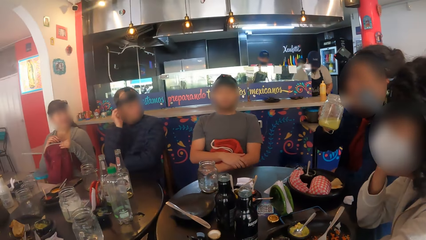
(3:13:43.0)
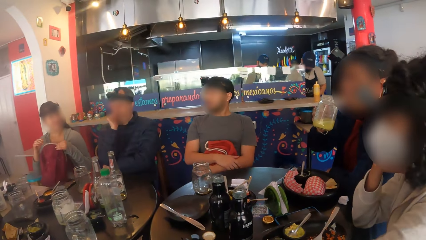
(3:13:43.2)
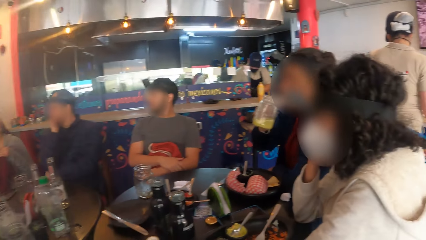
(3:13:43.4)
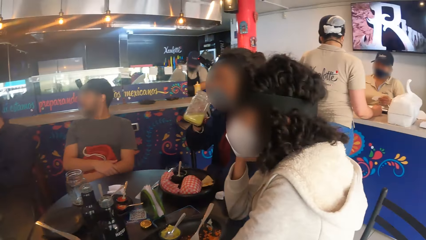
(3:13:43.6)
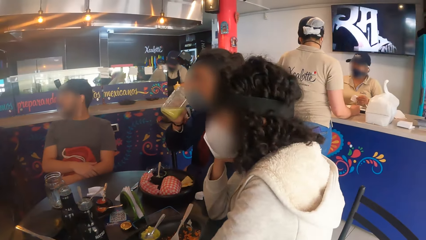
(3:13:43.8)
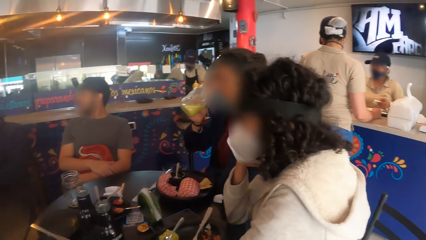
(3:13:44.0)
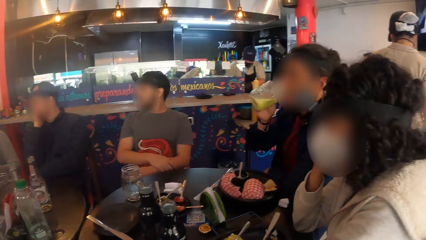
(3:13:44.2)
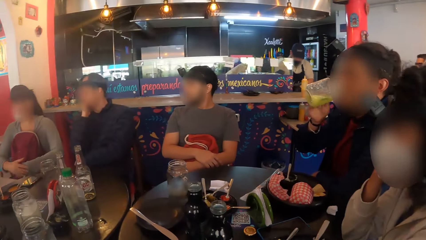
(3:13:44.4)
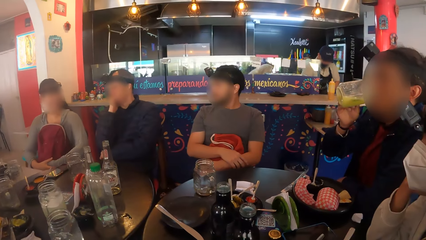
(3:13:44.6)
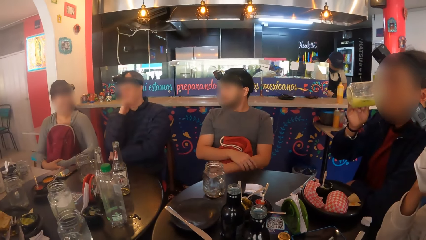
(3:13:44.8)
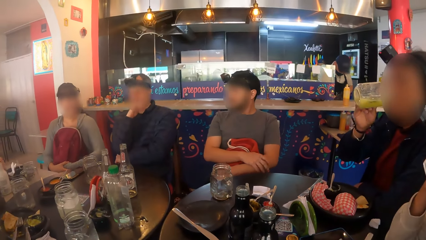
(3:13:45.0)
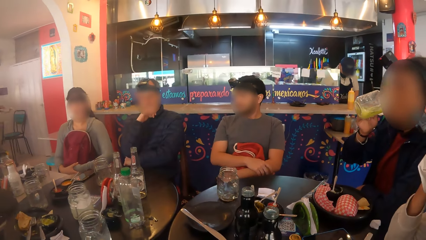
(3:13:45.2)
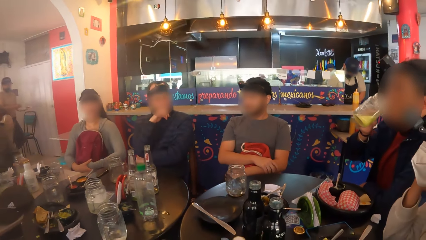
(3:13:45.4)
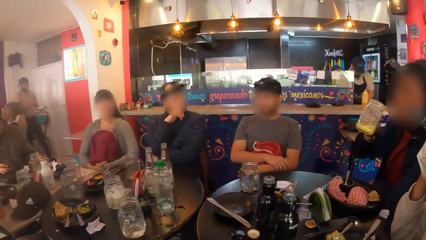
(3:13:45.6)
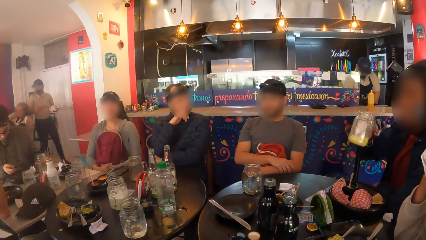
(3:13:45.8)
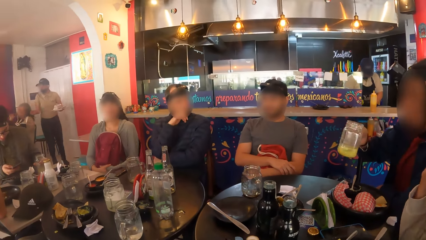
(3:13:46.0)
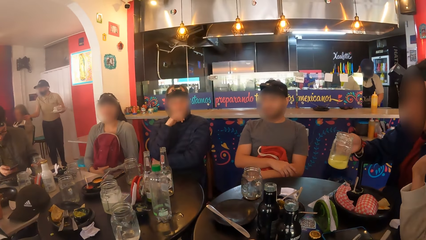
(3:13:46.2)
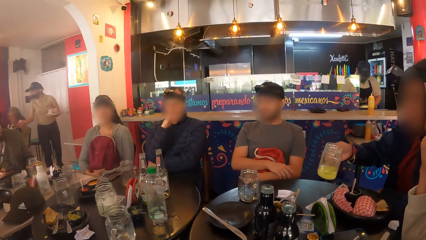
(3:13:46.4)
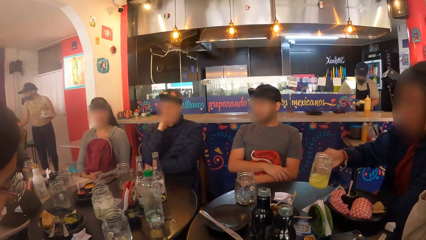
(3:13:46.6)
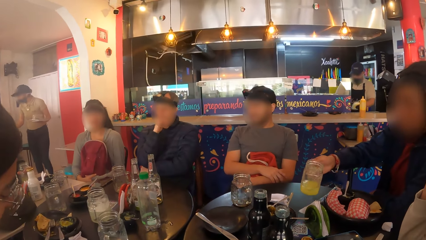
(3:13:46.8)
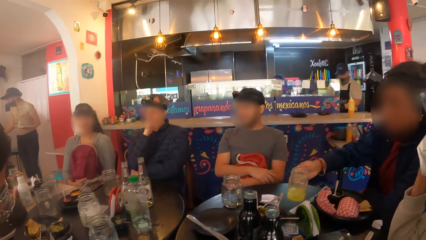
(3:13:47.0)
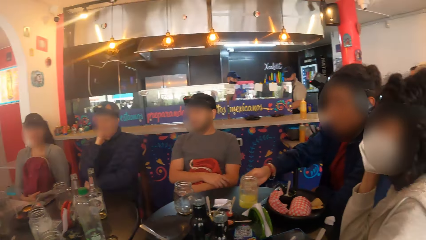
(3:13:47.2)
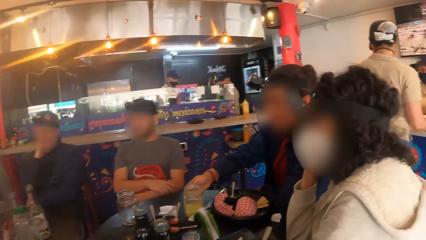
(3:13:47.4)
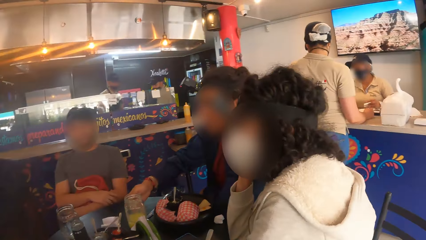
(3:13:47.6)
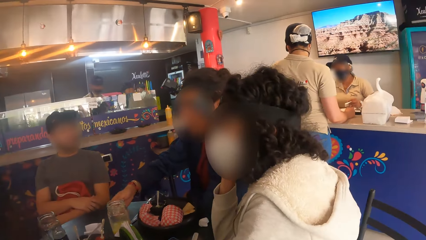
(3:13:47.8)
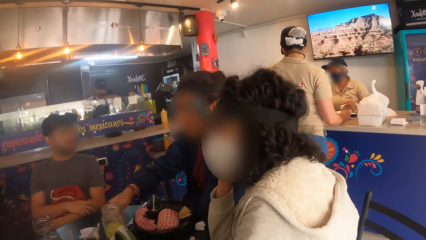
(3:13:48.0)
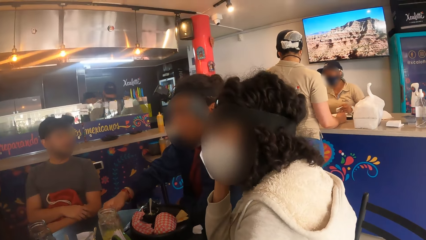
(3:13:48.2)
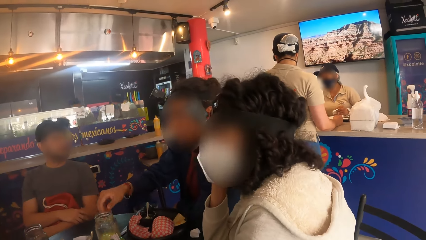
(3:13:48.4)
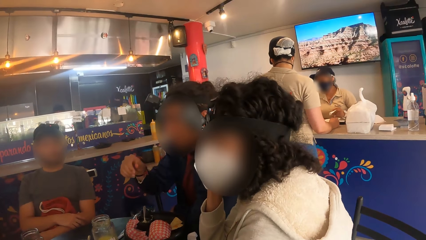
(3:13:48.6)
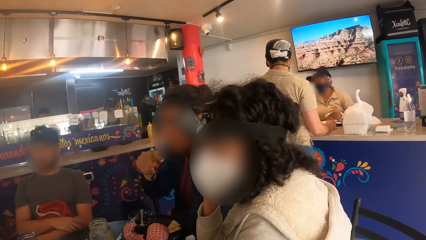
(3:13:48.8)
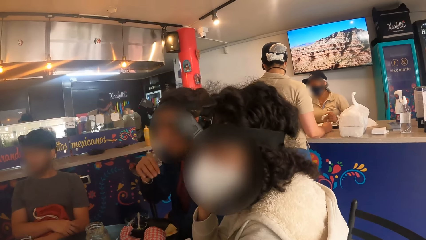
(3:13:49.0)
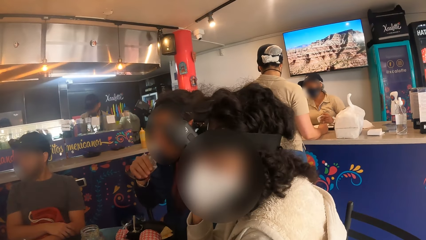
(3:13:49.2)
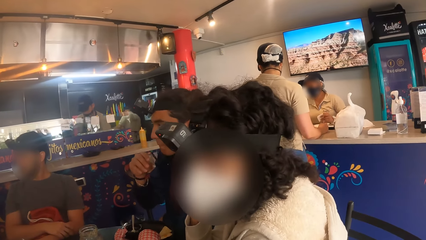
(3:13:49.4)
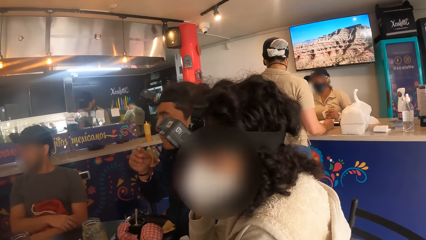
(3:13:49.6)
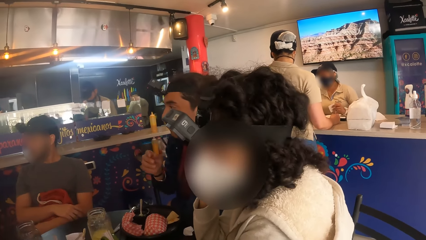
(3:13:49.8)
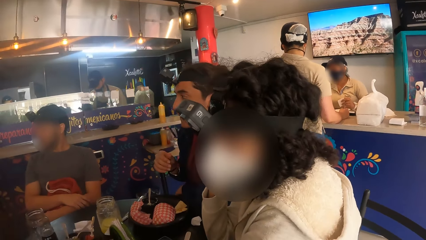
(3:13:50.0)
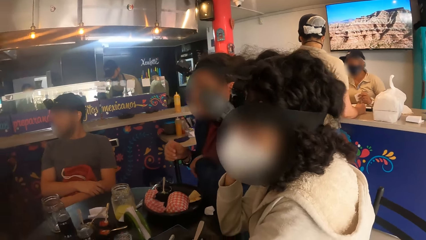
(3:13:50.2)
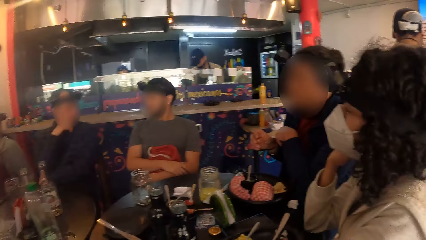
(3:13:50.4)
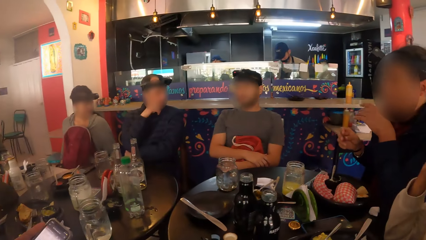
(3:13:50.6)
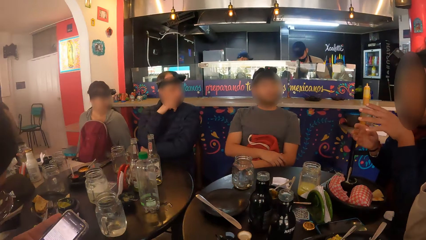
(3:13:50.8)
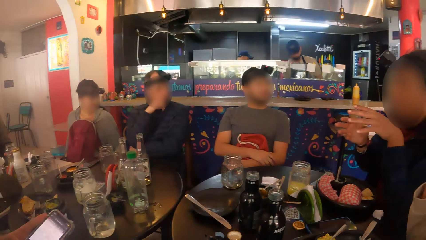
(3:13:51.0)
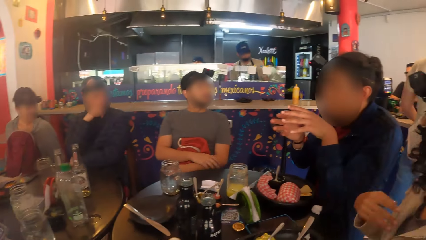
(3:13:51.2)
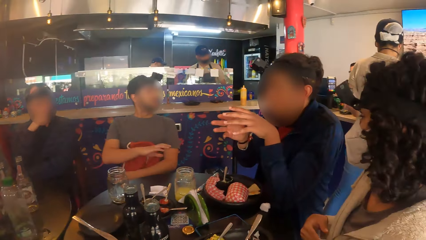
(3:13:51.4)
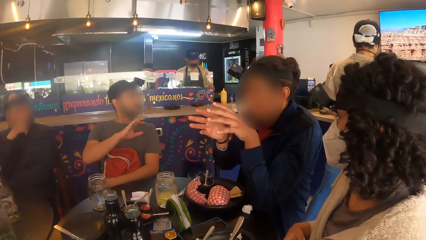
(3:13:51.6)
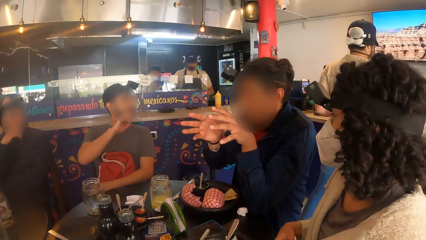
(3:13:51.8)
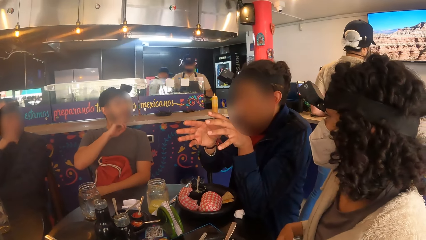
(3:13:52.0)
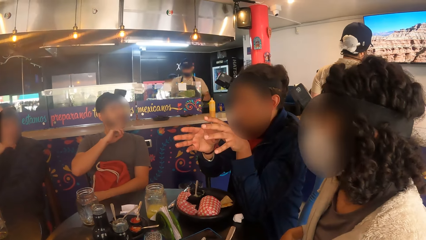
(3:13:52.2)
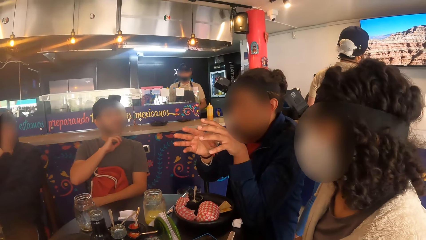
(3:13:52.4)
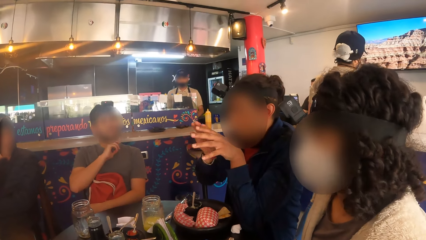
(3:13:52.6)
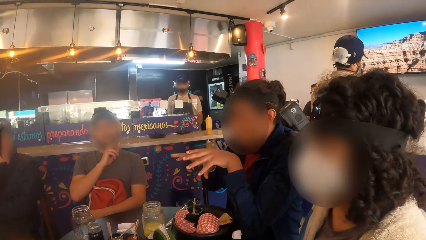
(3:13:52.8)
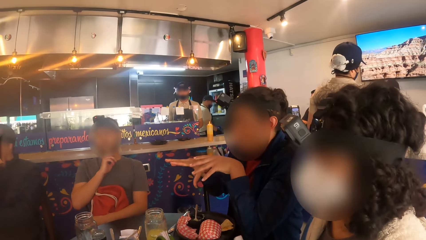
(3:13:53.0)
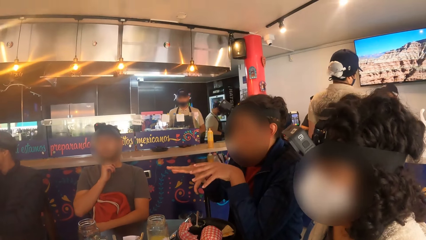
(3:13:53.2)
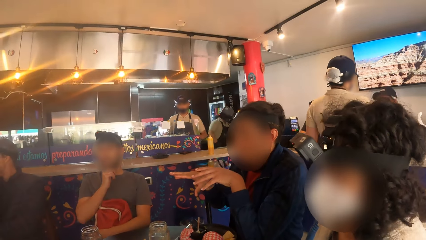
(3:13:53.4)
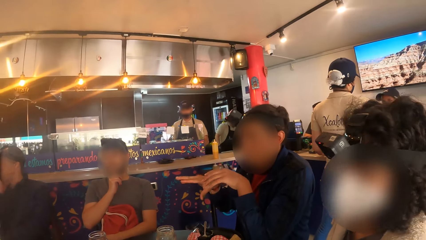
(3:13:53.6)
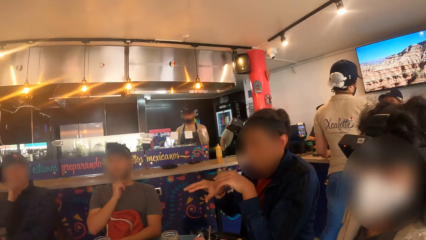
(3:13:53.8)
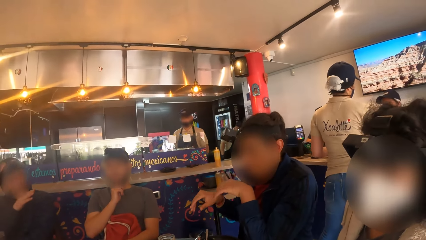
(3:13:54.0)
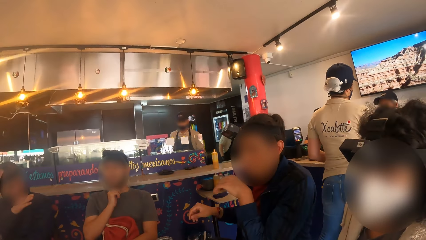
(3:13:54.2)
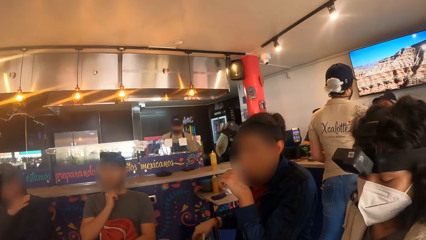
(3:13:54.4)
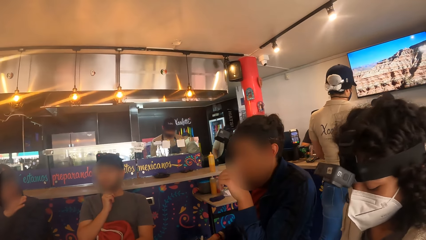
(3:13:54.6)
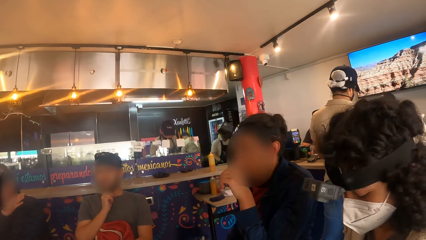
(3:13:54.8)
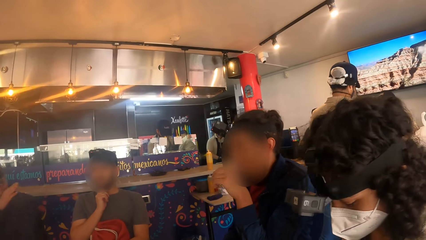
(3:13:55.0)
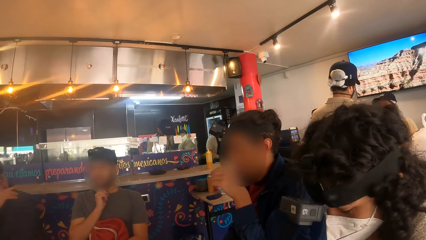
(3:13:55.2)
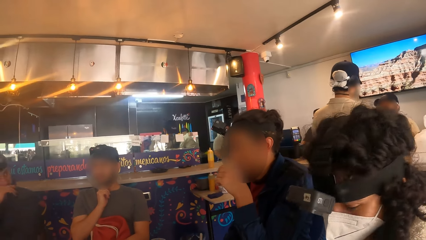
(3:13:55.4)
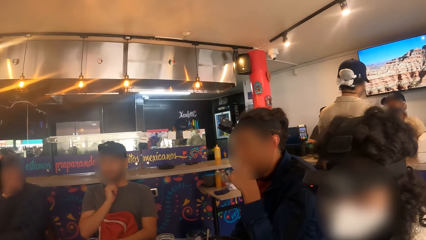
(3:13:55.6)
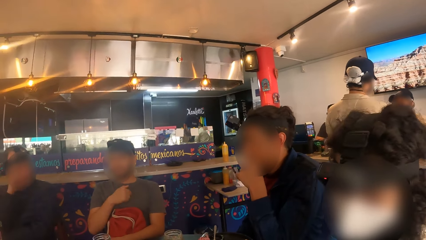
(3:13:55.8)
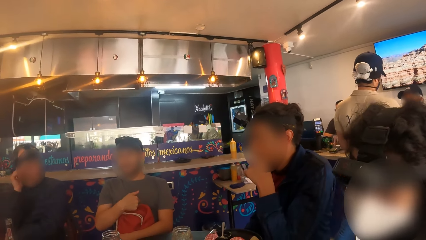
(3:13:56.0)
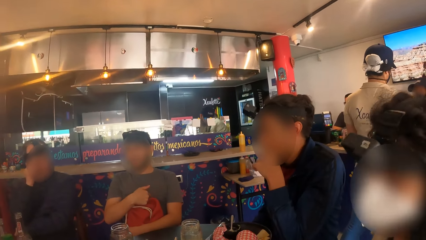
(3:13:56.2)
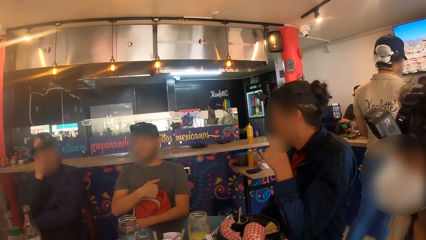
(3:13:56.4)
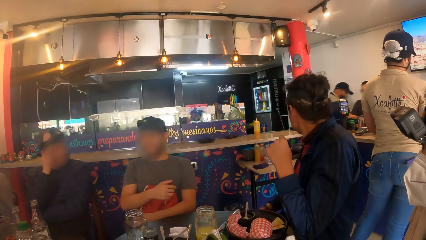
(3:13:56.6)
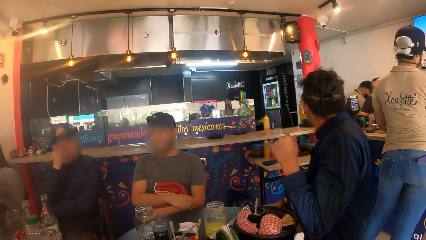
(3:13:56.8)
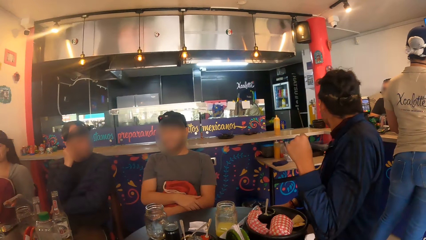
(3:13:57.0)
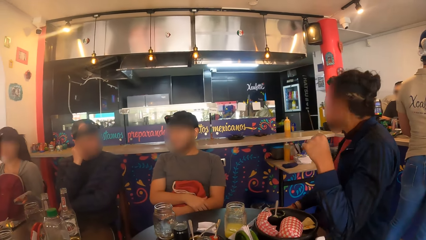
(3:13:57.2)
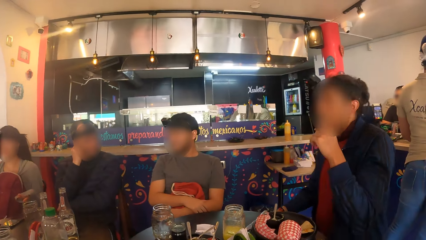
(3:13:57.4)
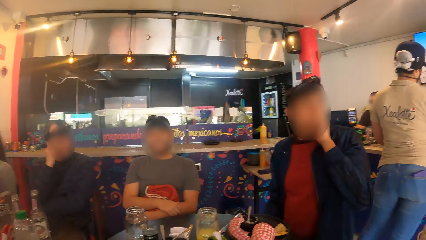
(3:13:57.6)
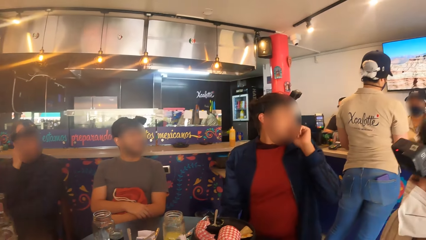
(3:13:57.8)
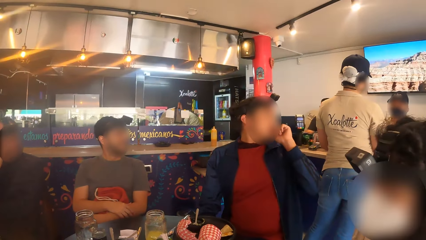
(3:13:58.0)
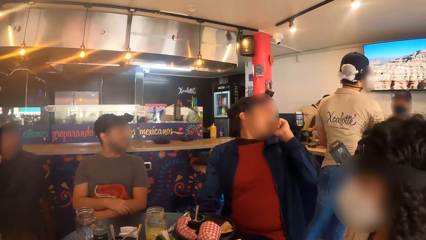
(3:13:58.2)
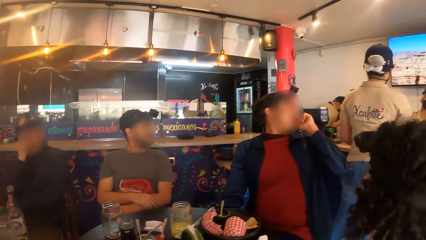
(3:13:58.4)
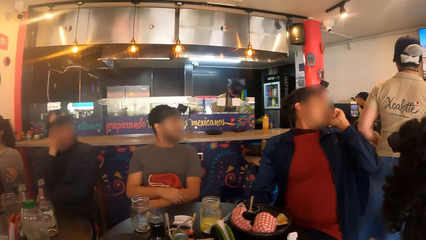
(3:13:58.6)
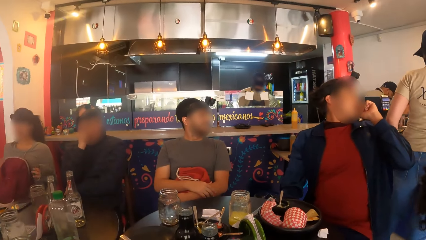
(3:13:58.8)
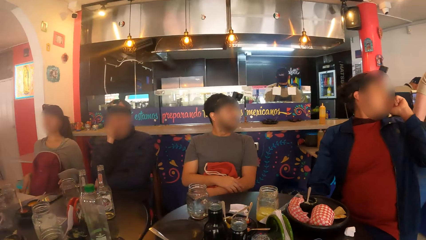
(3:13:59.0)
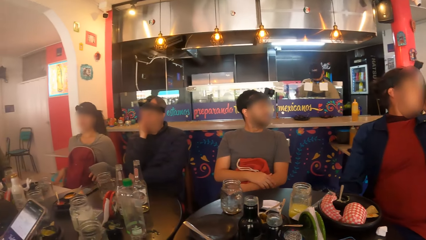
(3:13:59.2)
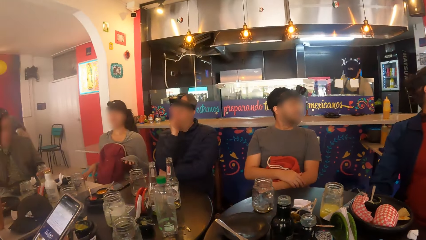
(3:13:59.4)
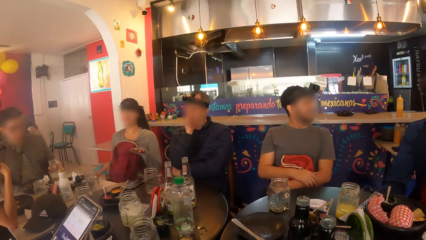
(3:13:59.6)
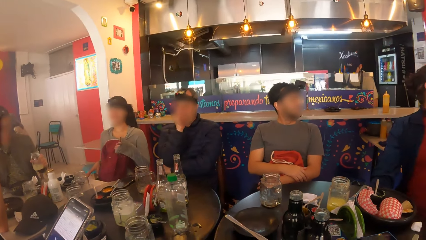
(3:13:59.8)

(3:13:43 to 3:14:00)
A man looks around a restaurant. The man interacts with the camera wearer and a group of people.
